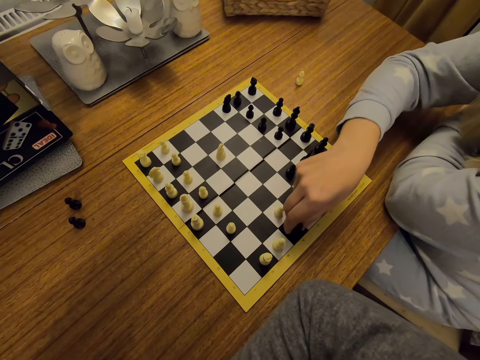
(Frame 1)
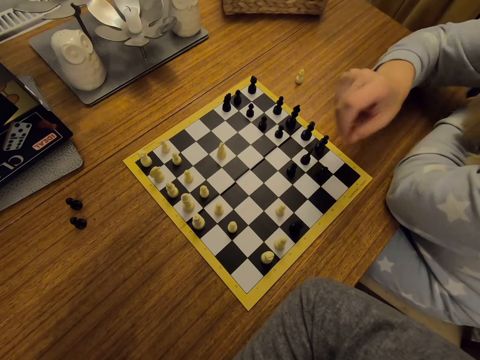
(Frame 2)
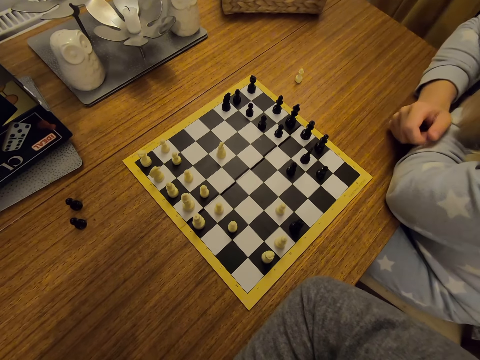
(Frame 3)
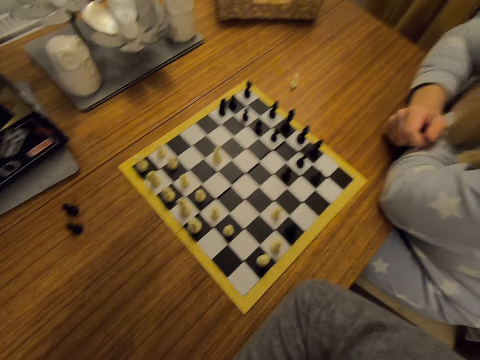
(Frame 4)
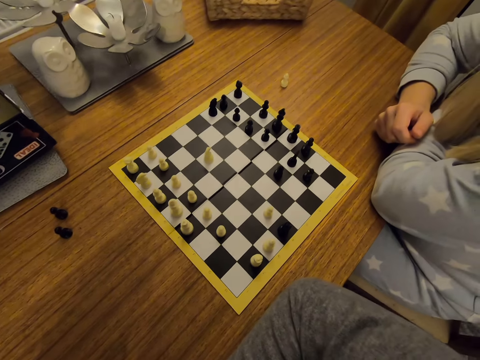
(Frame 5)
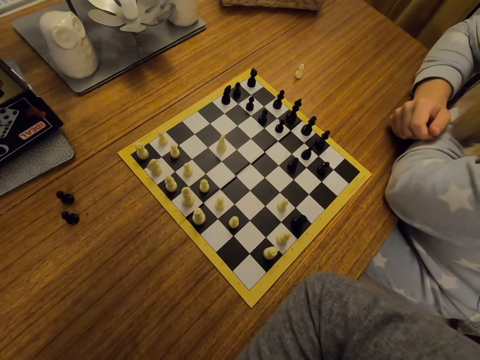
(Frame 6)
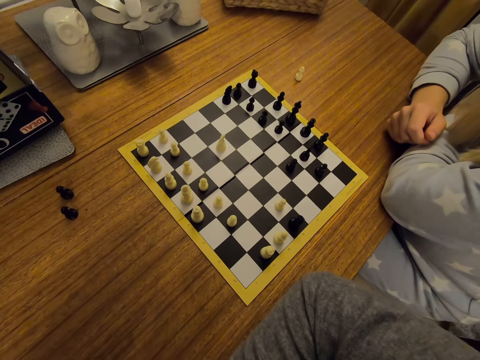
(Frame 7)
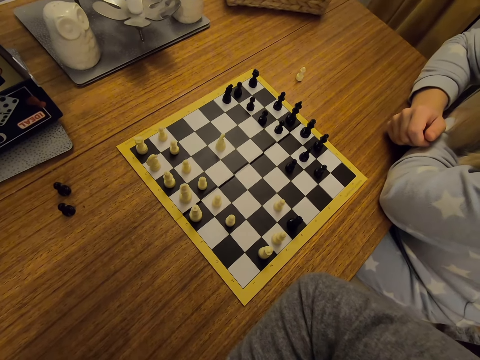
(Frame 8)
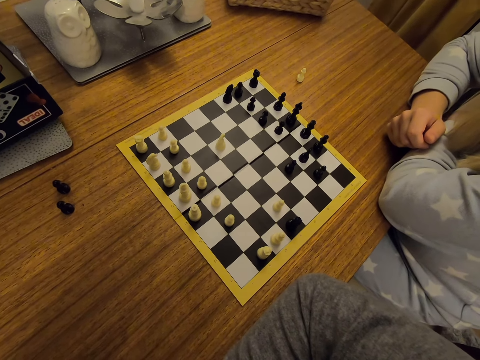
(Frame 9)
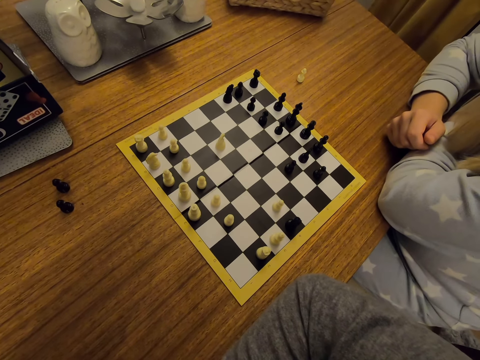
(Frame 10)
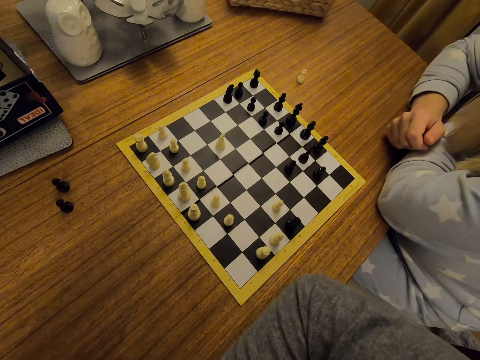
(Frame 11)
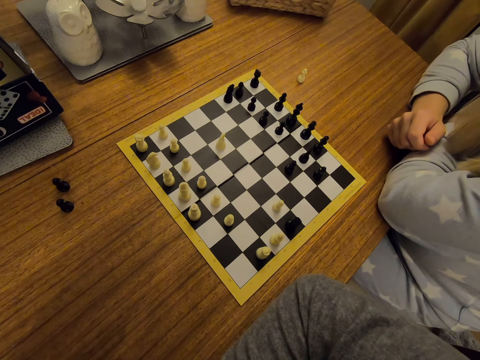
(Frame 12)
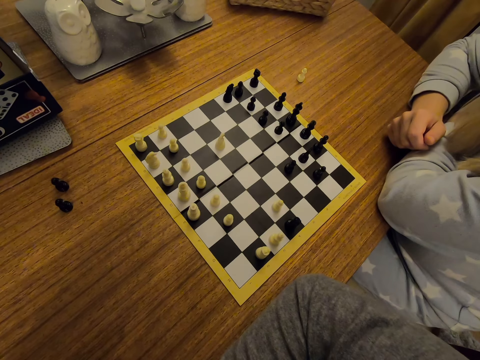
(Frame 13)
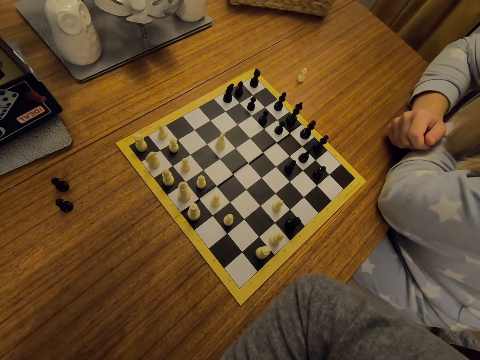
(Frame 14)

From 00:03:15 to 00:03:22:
A person puts a hand on a board. The person looks around.

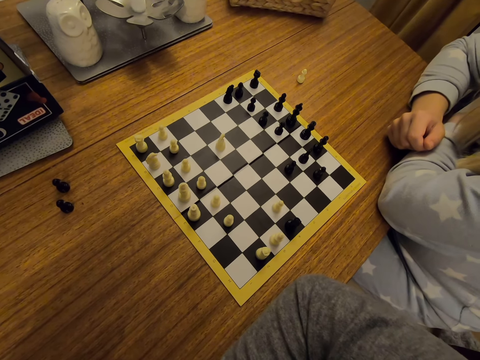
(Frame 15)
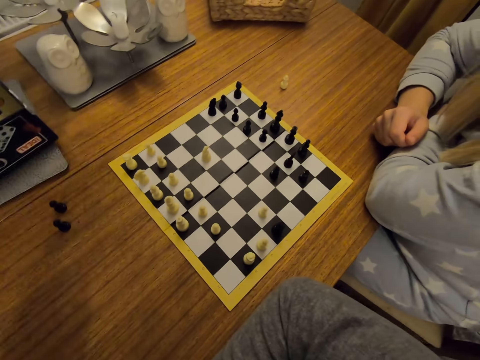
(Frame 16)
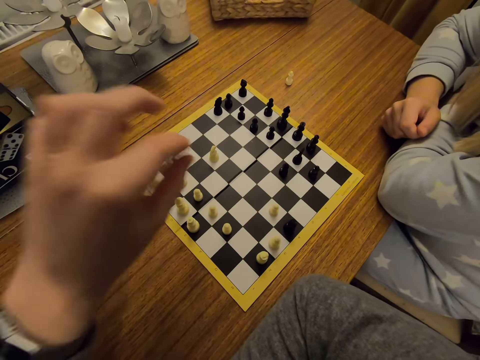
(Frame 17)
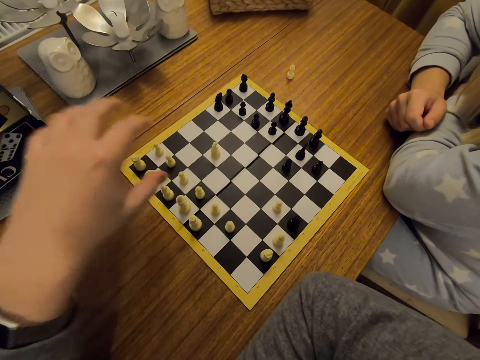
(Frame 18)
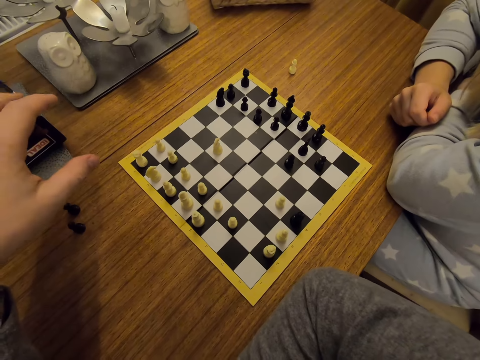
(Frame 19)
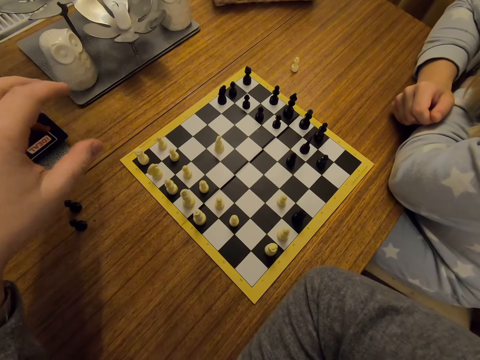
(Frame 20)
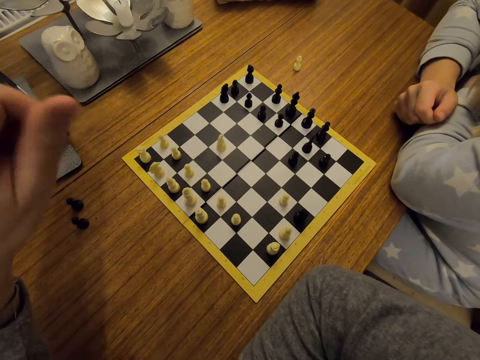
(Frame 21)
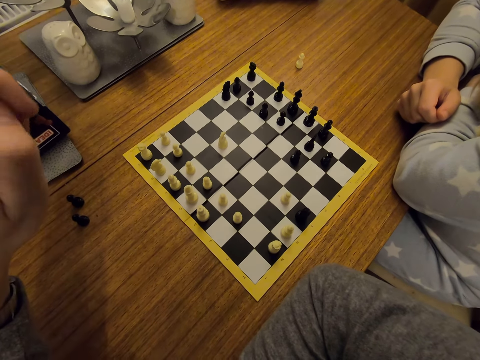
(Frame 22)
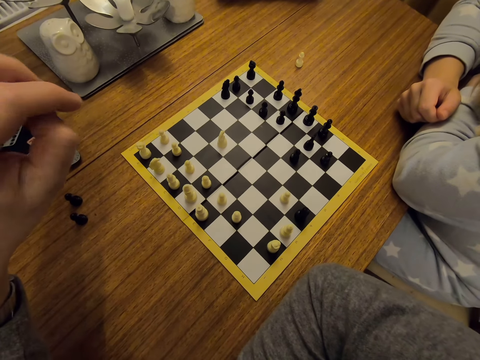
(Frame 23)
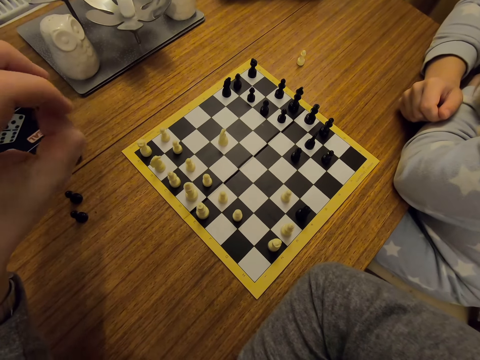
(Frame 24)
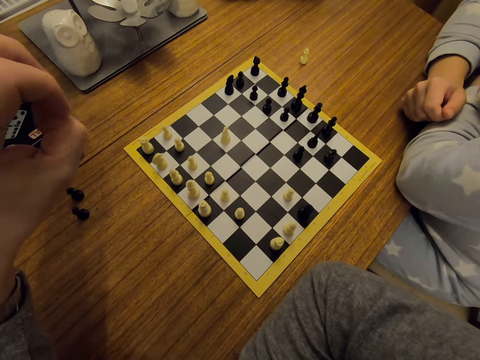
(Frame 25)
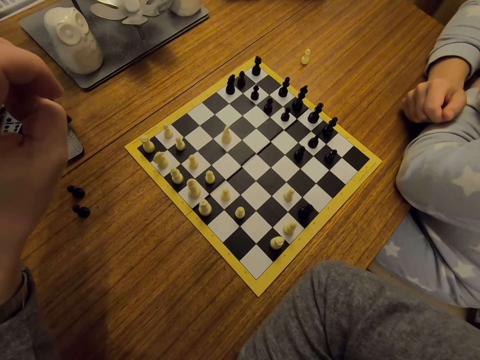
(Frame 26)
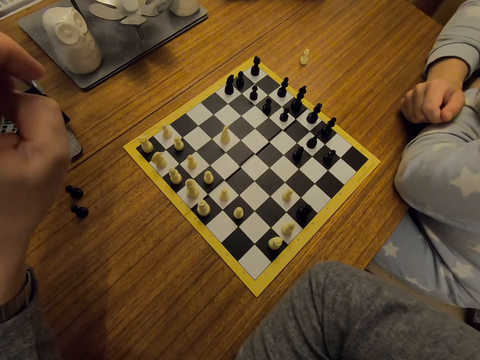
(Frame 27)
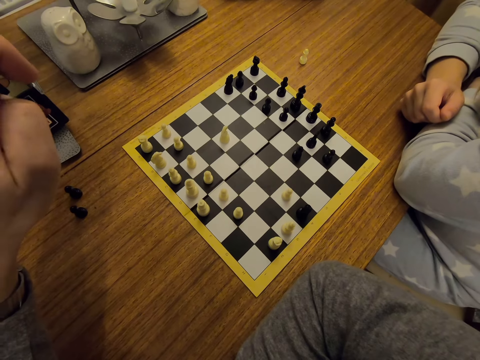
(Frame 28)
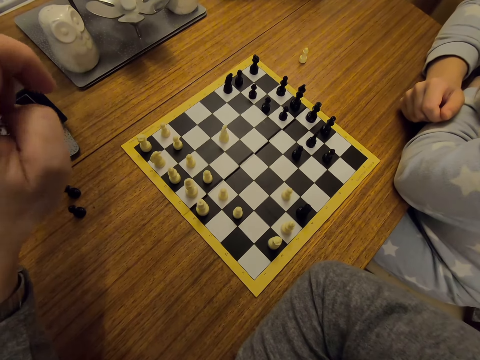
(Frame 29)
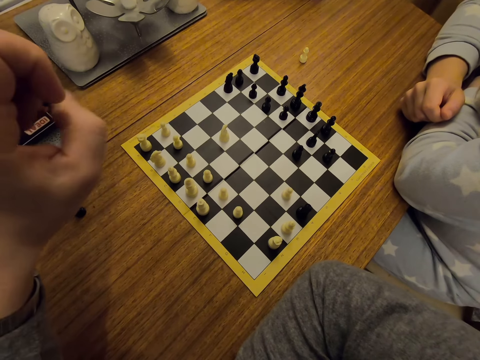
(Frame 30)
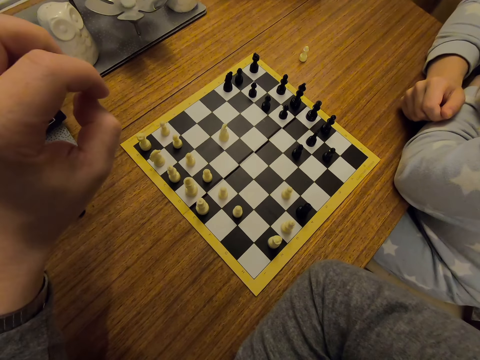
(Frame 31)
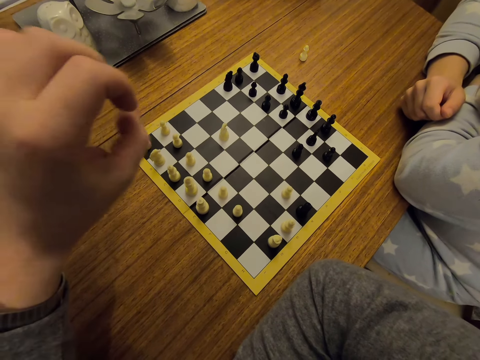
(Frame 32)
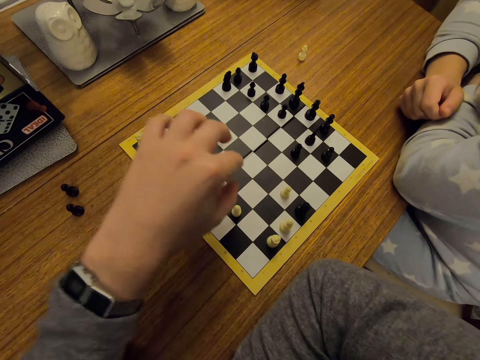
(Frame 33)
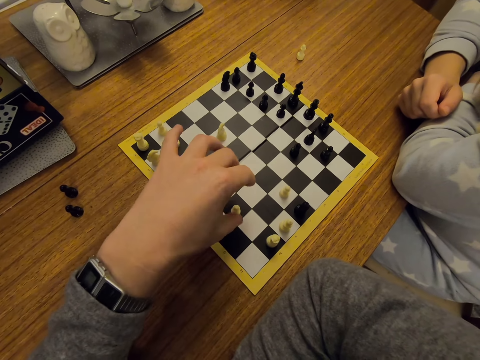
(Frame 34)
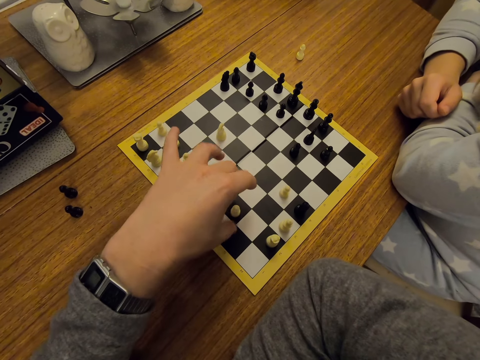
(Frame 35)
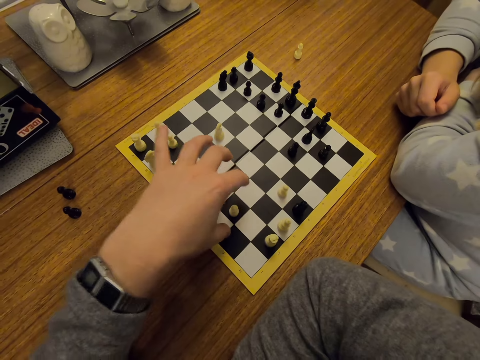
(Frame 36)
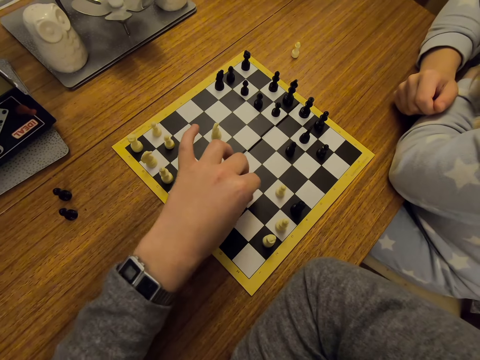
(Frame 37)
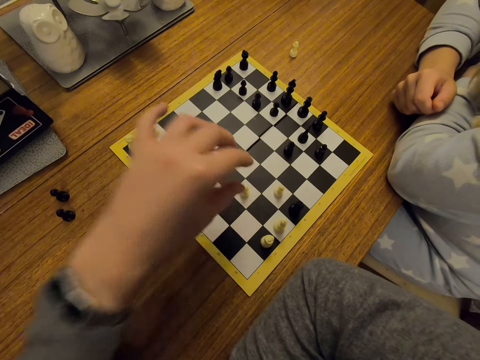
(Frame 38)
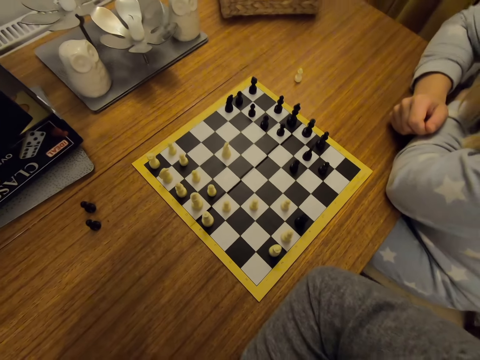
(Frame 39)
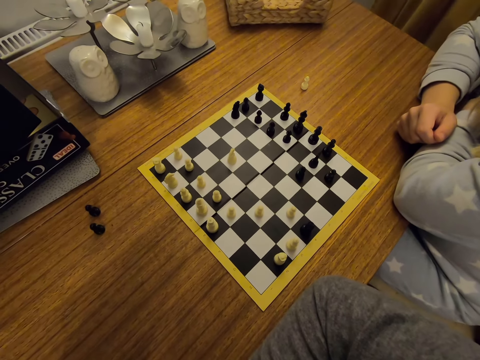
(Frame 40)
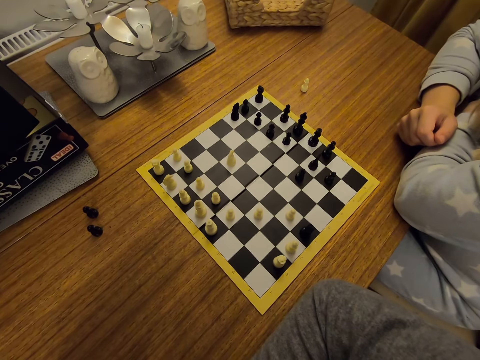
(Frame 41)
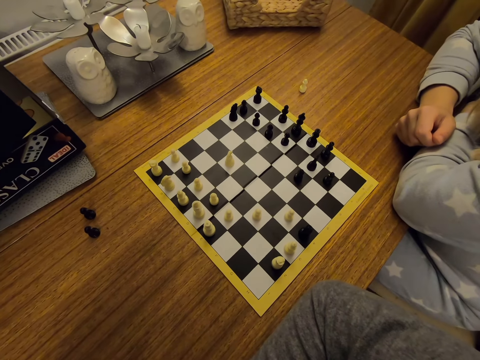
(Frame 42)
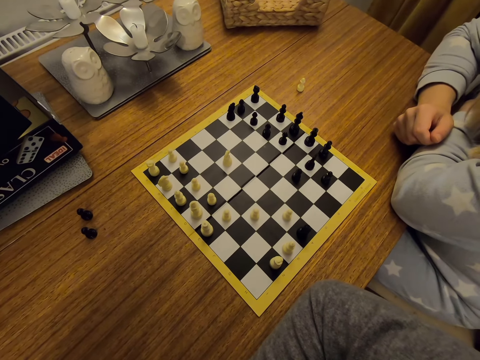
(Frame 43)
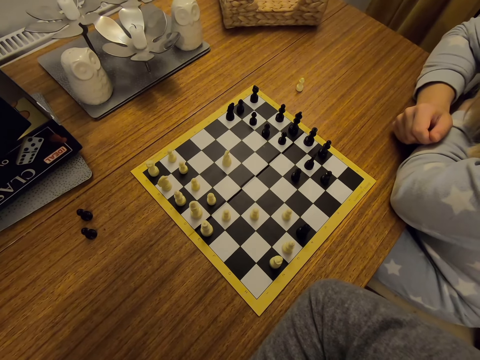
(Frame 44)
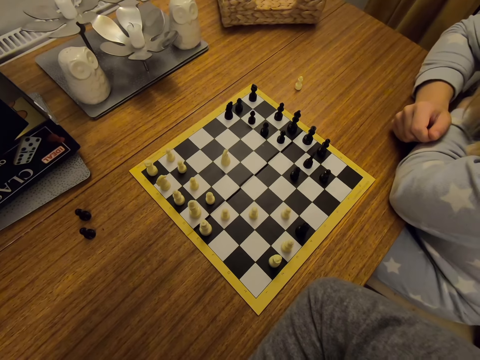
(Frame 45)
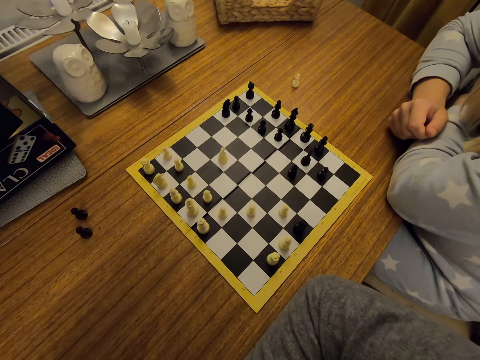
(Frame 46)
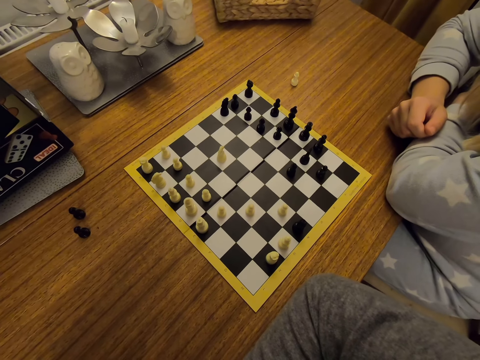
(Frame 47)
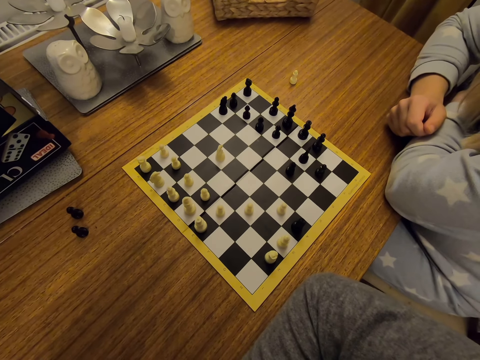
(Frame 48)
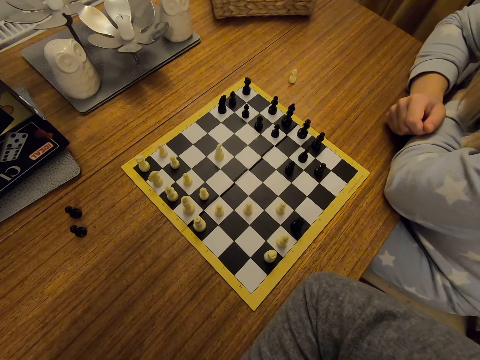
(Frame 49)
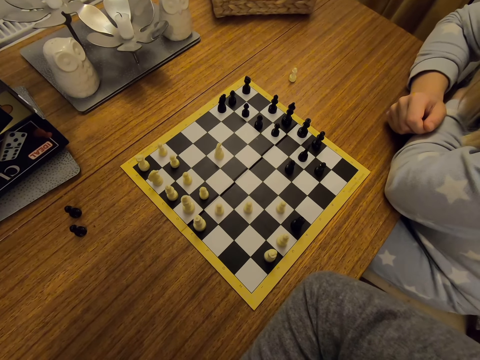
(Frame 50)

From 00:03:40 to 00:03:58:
The camera wearer lifts the left hand. They move the chess piece on a board. They play chess. They fold hands. They look around.

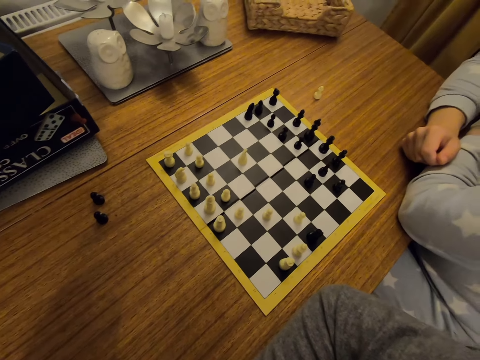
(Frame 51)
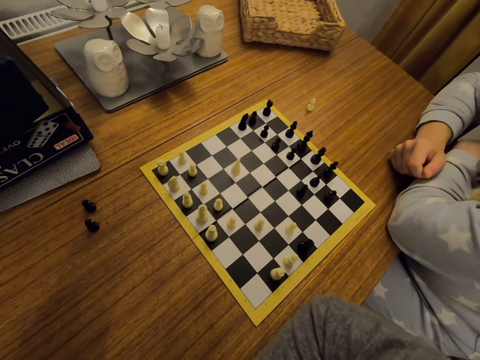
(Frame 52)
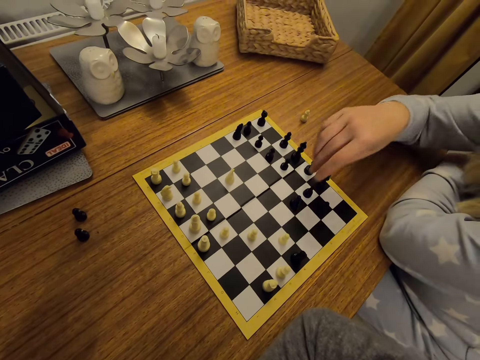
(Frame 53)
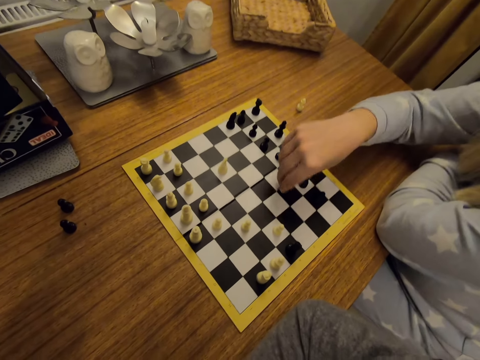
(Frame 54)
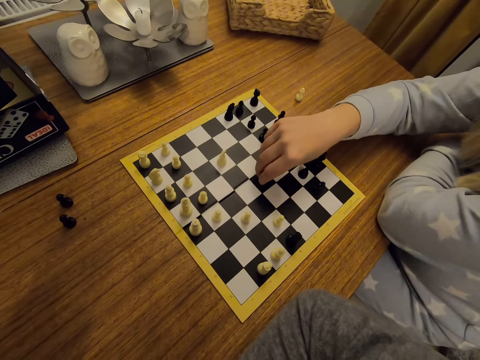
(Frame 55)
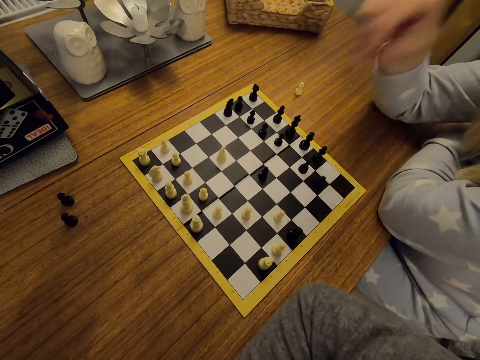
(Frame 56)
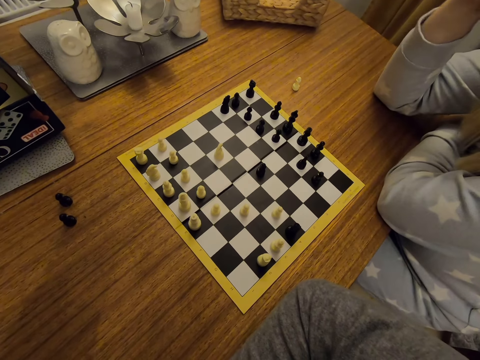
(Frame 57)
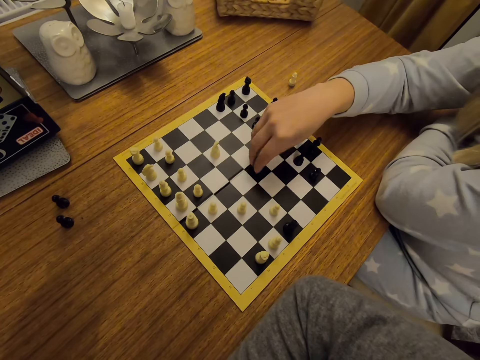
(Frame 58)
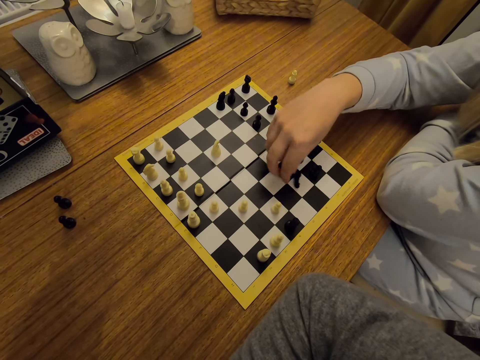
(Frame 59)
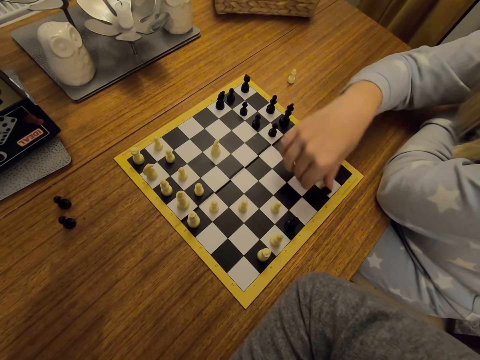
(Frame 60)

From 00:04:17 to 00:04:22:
A person moves a chess piece on a board. The person plays chess. The person touches the face. The person moves a chess piece on the board.
